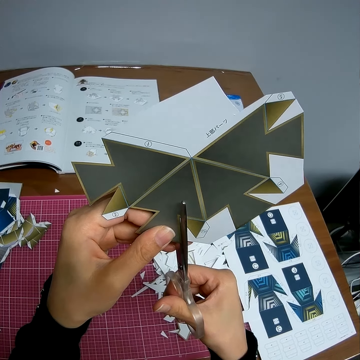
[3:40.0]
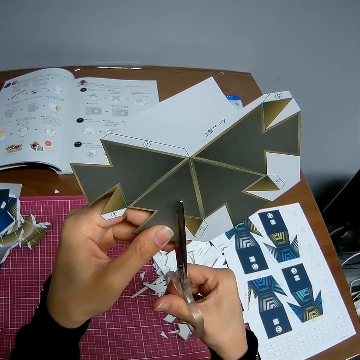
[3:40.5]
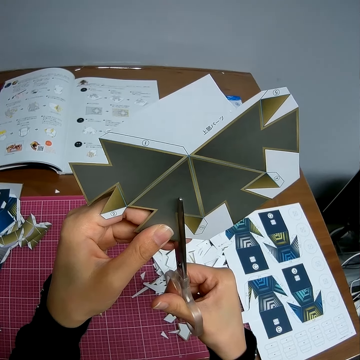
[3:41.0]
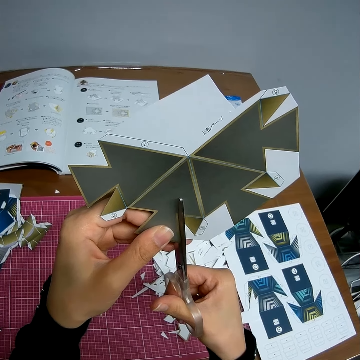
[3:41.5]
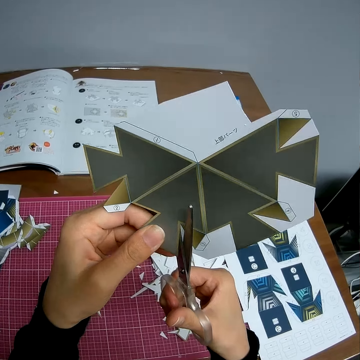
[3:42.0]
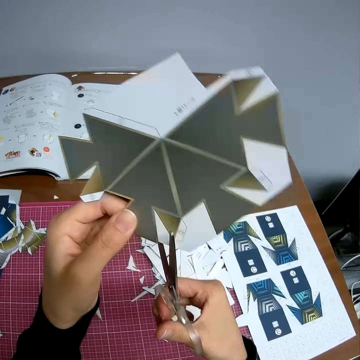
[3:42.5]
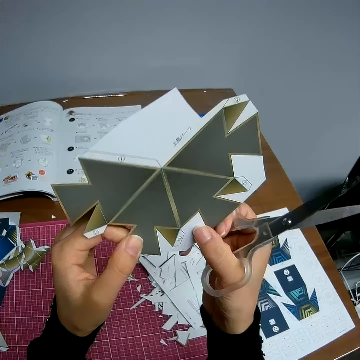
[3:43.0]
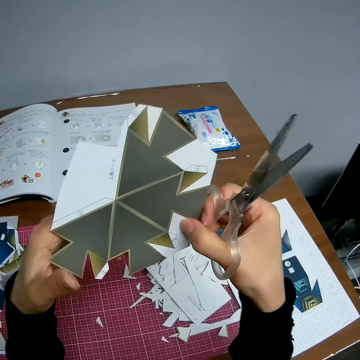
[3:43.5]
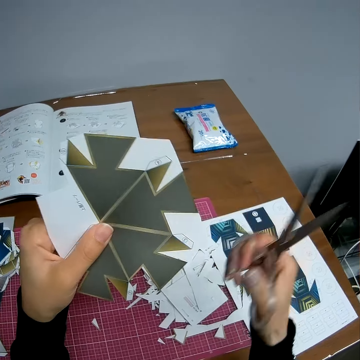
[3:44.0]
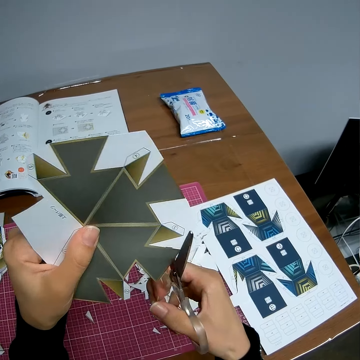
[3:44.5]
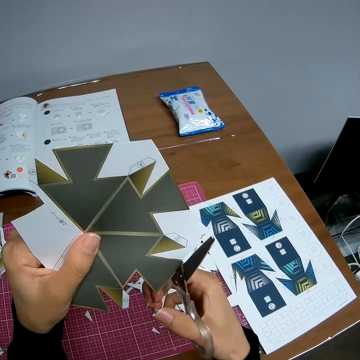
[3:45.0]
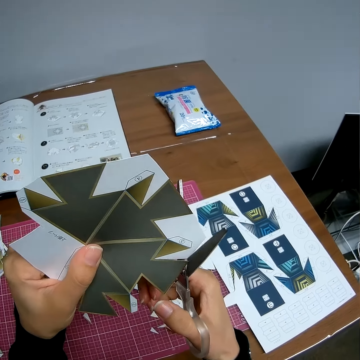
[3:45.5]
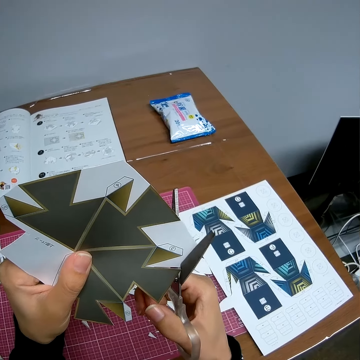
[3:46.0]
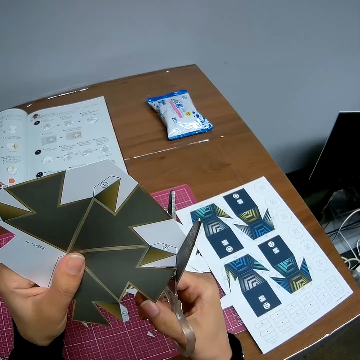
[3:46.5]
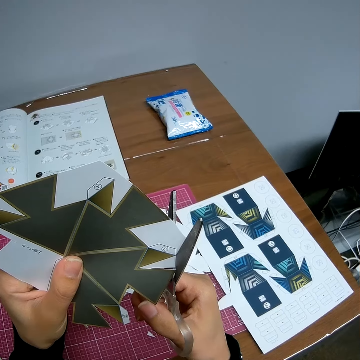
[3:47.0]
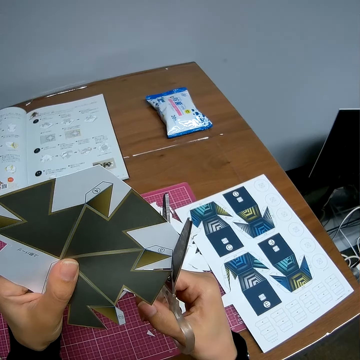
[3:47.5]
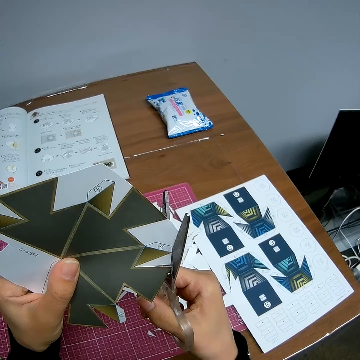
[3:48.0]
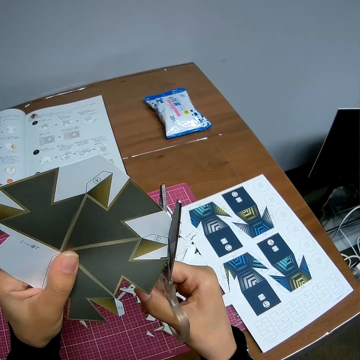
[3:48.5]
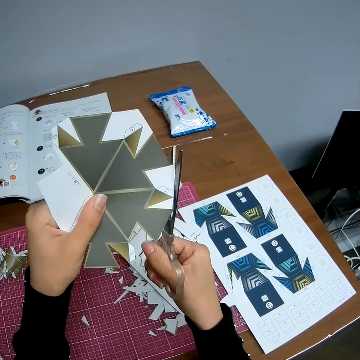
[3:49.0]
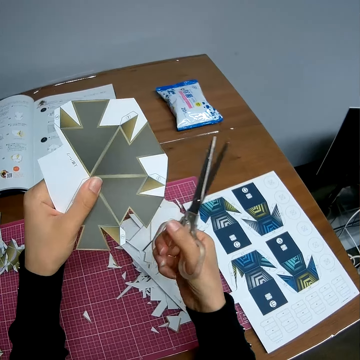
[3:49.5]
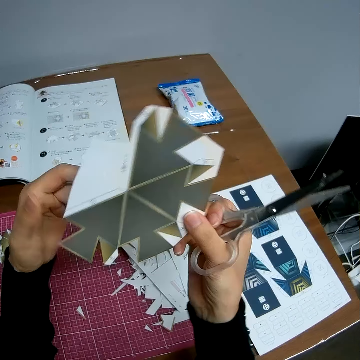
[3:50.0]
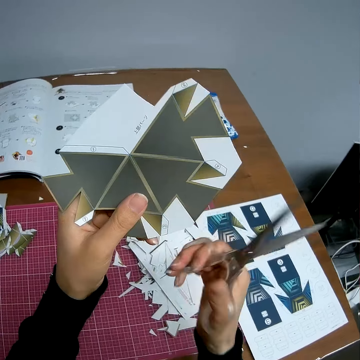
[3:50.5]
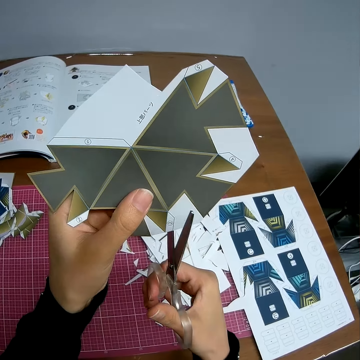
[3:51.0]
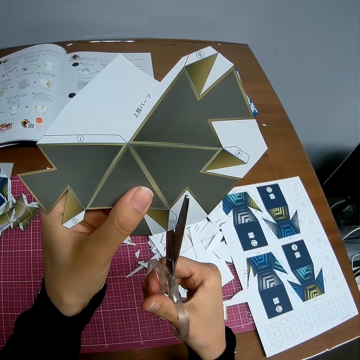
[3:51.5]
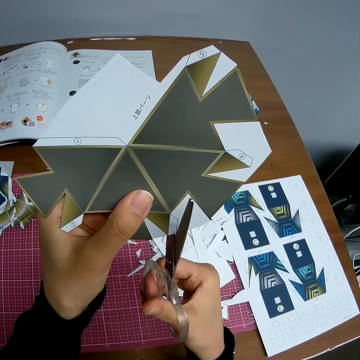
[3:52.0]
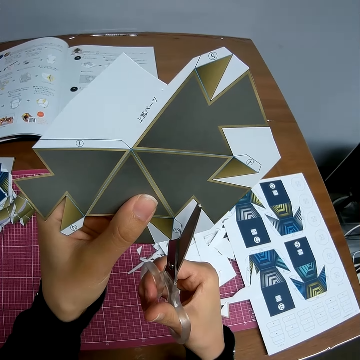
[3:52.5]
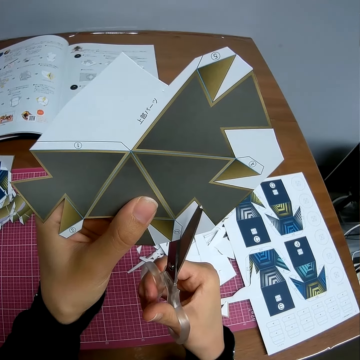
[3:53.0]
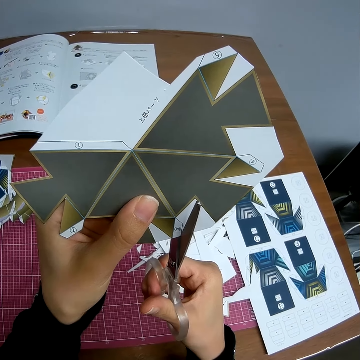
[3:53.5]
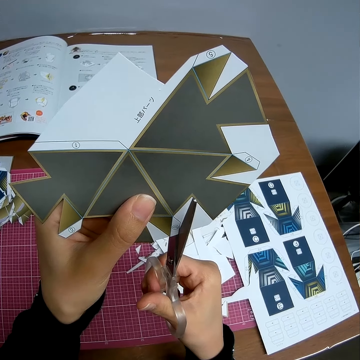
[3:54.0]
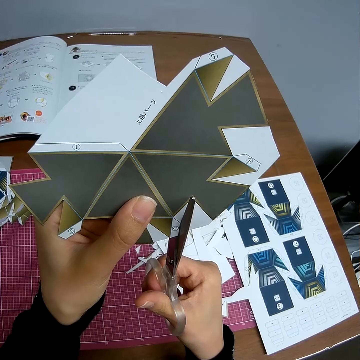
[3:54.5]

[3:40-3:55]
The camera wearer holds a piece of manila paper with his hand. He cuts the piece of manila paper with a pair of scissors. He releases the piece of manila paper on the table. He holds the piece of manila paper with his hand. He cuts the piece of manila paper with the pair of scissors.

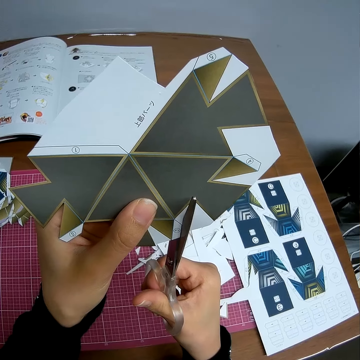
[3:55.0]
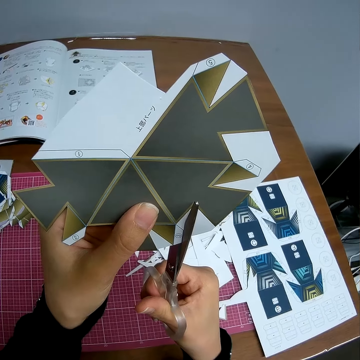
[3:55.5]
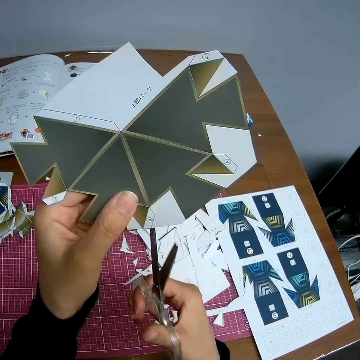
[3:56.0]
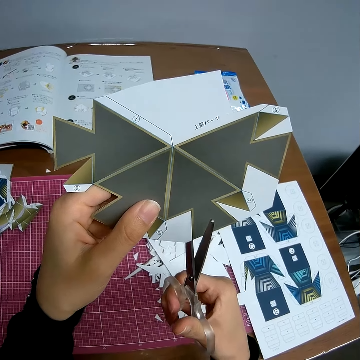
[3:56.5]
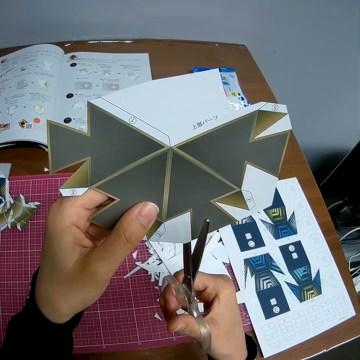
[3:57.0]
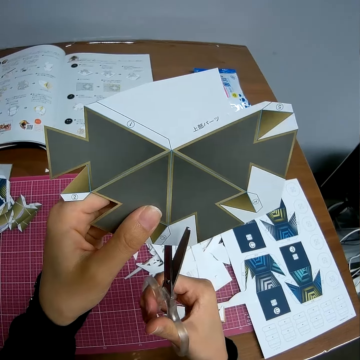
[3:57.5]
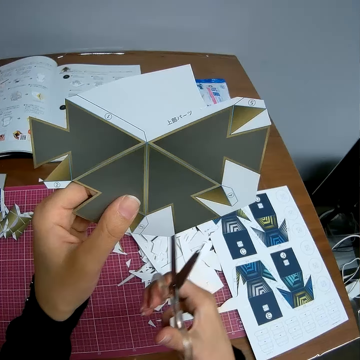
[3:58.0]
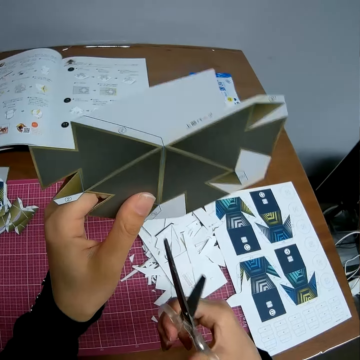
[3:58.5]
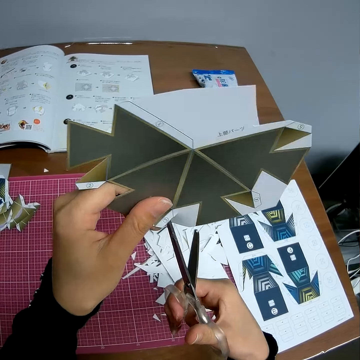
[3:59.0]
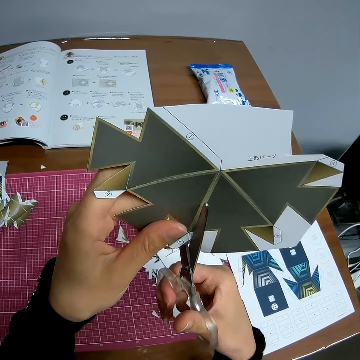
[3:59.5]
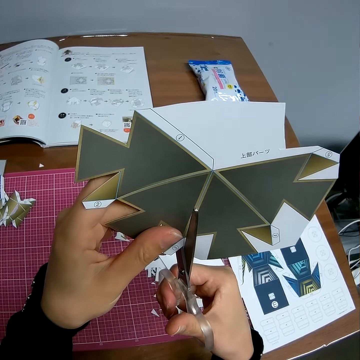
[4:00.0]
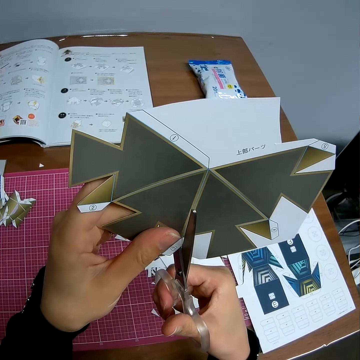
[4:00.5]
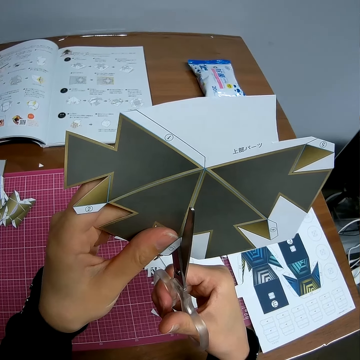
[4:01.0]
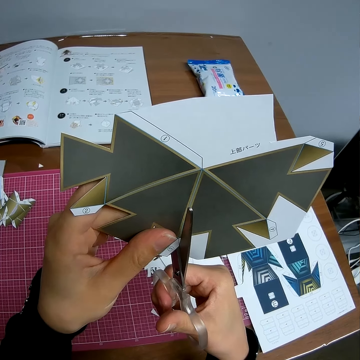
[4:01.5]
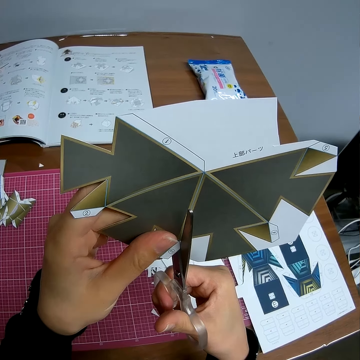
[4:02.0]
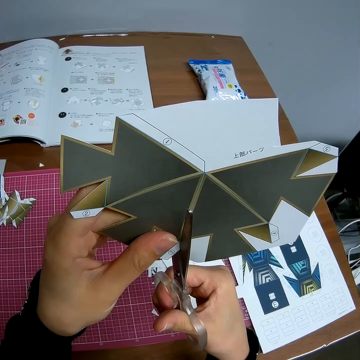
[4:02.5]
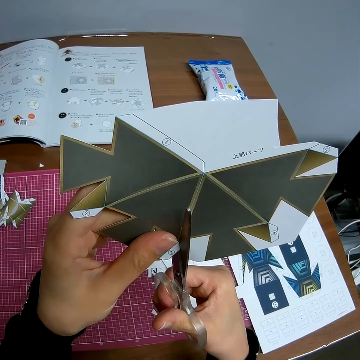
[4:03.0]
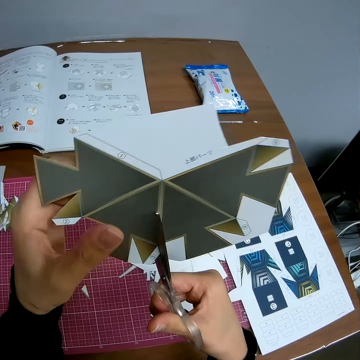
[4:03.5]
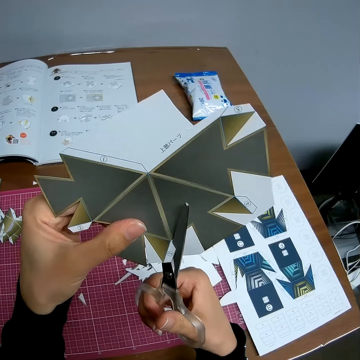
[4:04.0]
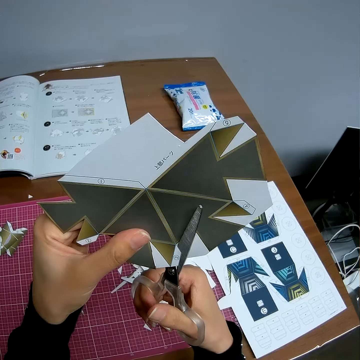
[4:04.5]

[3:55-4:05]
The camera wearer holds a piece of manila paper with his hand. He cuts the piece of manila paper with a pair of scissors.

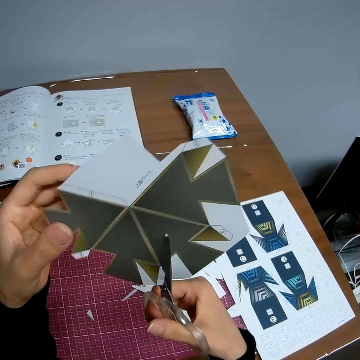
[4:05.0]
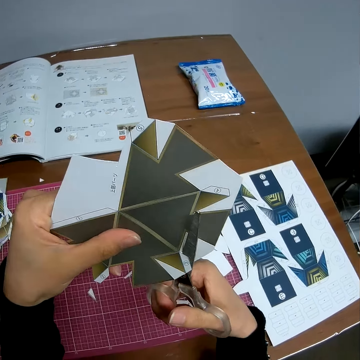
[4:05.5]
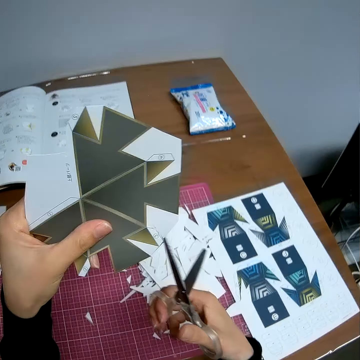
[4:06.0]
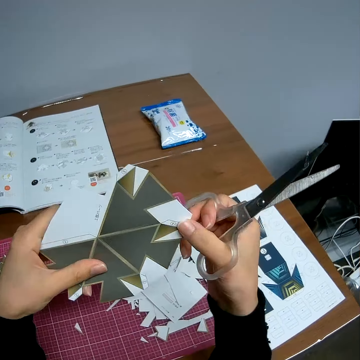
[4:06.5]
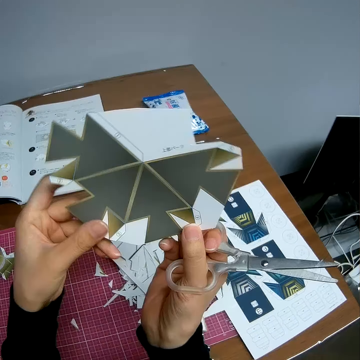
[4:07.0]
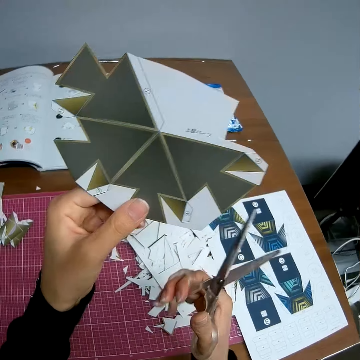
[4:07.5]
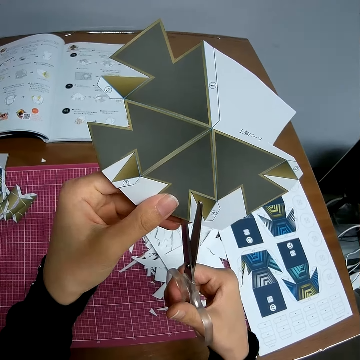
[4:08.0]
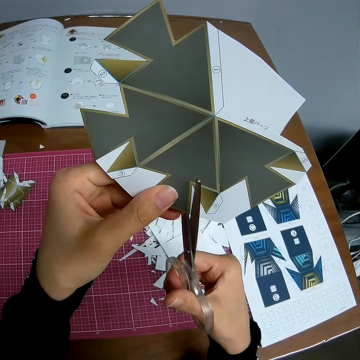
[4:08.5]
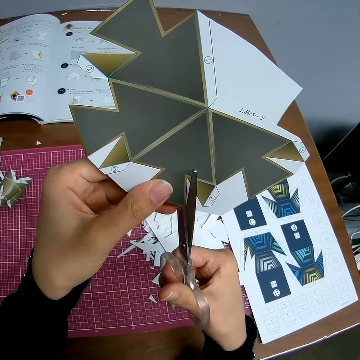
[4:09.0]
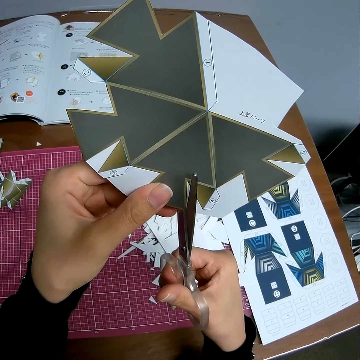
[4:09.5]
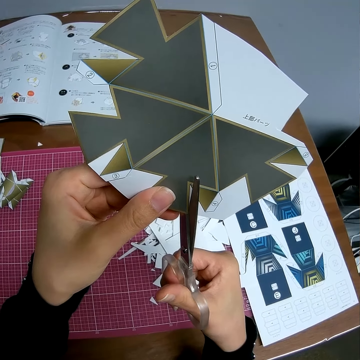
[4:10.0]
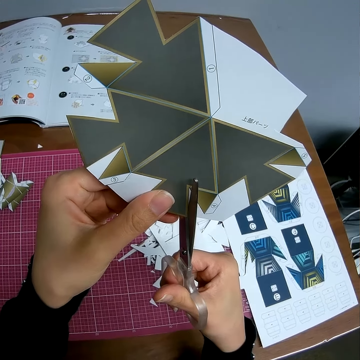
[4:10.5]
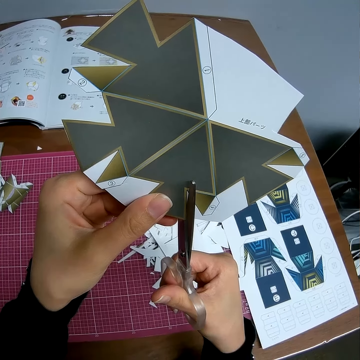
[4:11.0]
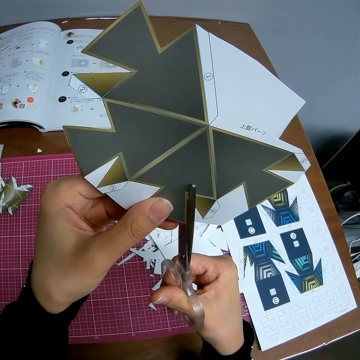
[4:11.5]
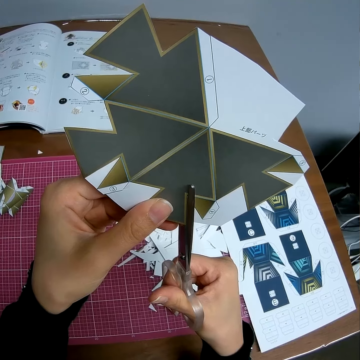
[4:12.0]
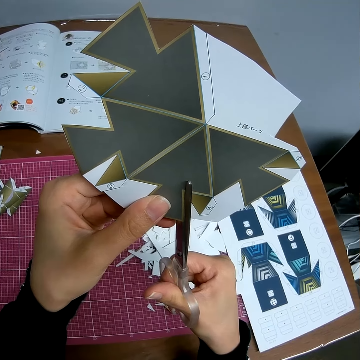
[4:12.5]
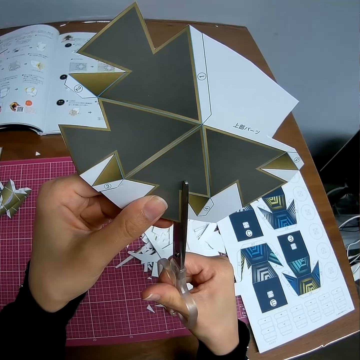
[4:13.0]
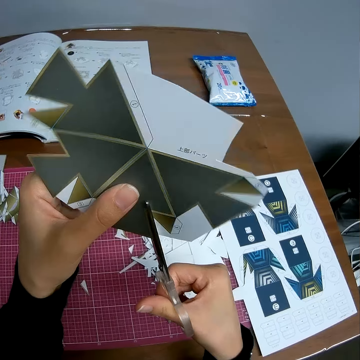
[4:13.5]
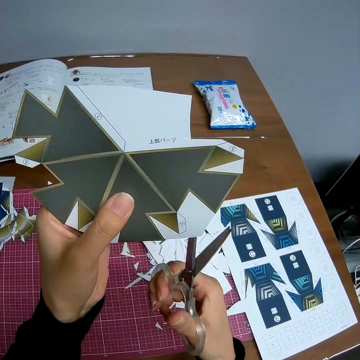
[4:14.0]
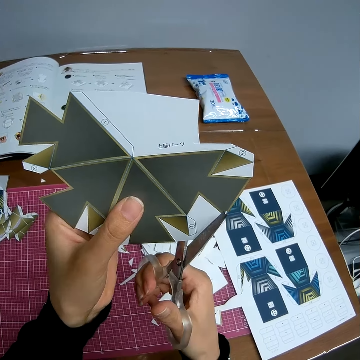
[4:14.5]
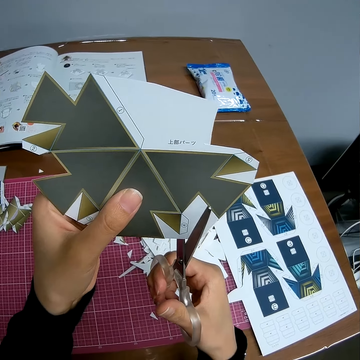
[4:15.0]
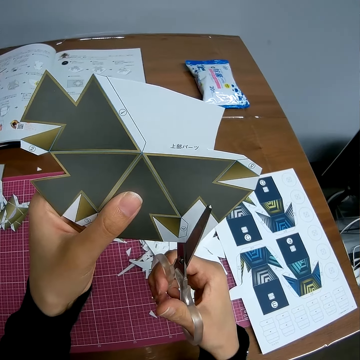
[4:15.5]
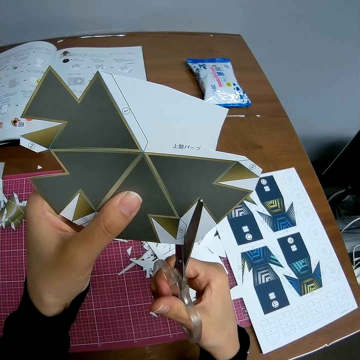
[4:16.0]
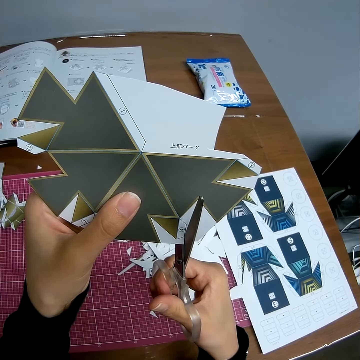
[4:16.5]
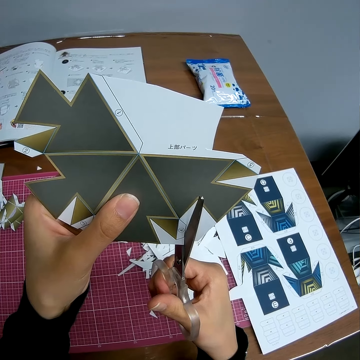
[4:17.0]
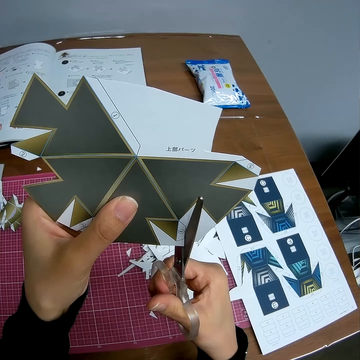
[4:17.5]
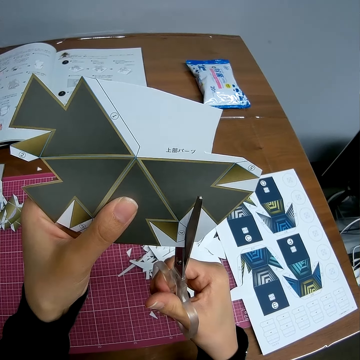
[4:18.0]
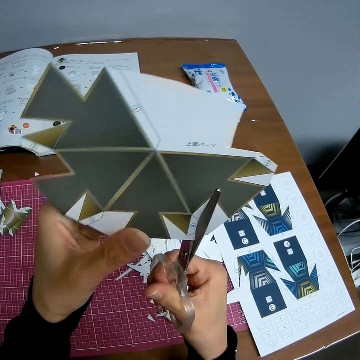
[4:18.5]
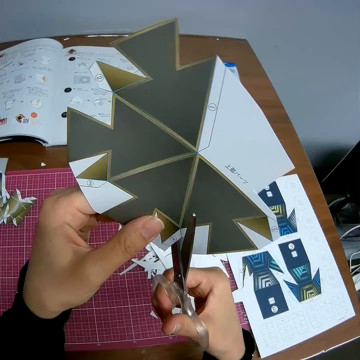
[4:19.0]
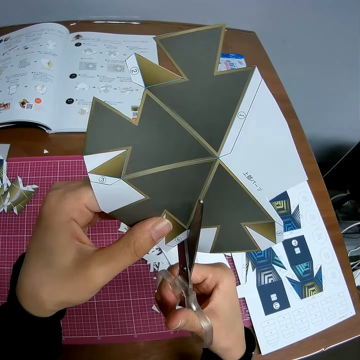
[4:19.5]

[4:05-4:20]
The camera wearer holds a piece of manila paper with his hand. He cuts the piece of manila paper with a pair of scissors. He holds the piece of manila paper with his hand. He cuts the piece of manila paper with the pair of scissors.
